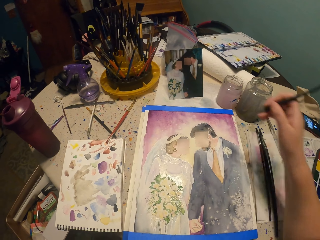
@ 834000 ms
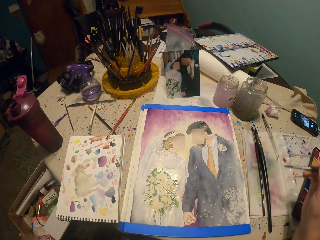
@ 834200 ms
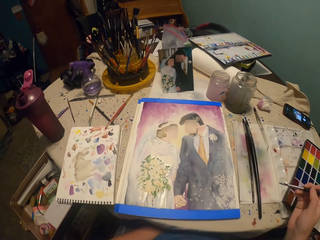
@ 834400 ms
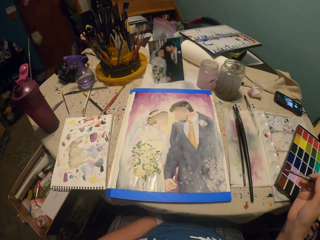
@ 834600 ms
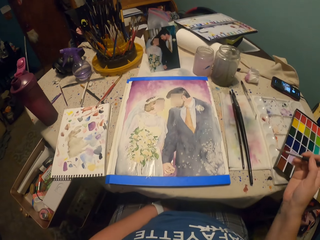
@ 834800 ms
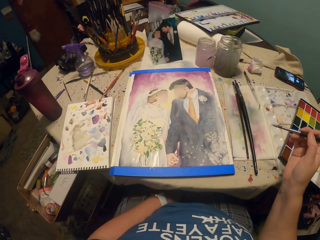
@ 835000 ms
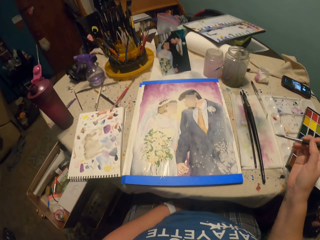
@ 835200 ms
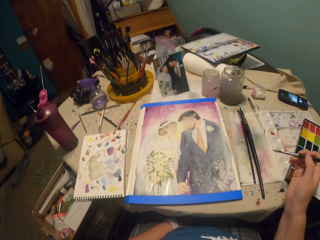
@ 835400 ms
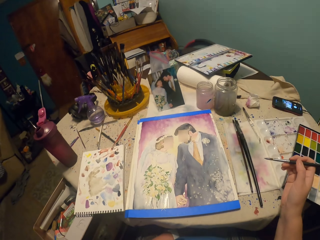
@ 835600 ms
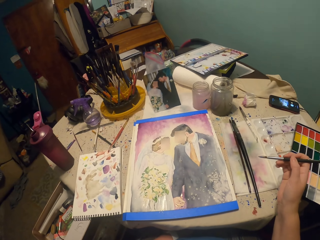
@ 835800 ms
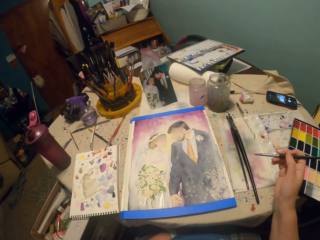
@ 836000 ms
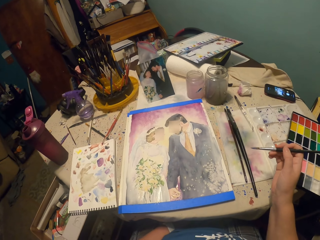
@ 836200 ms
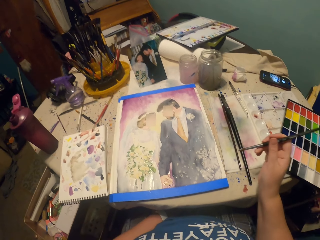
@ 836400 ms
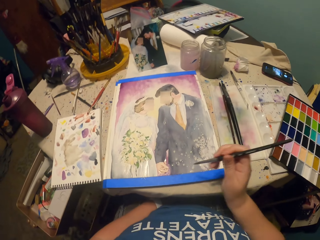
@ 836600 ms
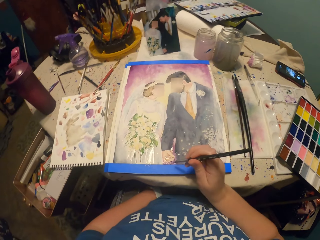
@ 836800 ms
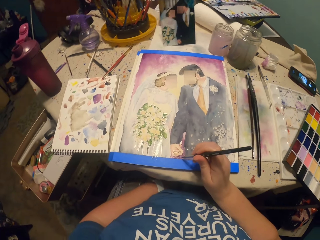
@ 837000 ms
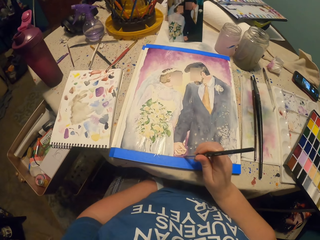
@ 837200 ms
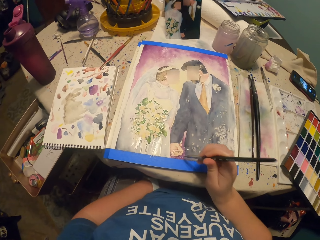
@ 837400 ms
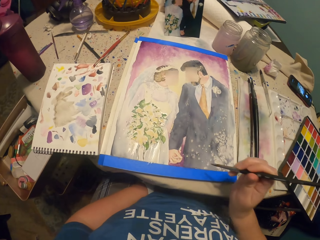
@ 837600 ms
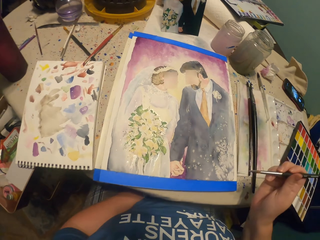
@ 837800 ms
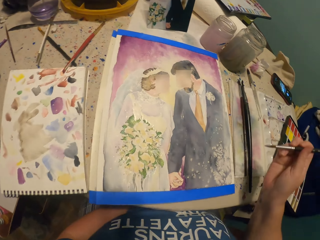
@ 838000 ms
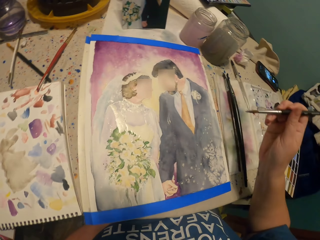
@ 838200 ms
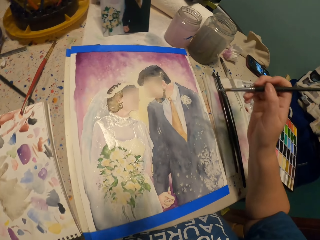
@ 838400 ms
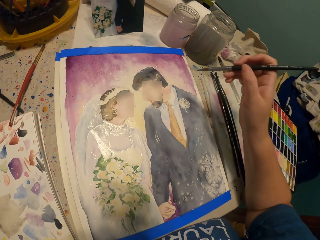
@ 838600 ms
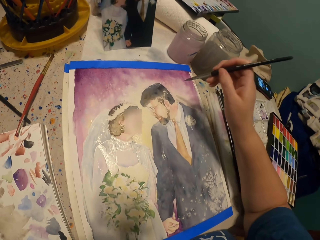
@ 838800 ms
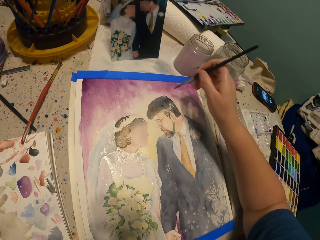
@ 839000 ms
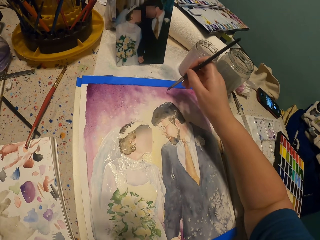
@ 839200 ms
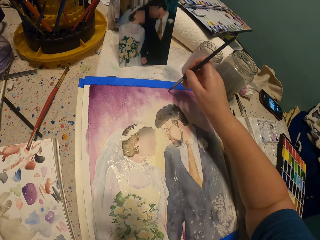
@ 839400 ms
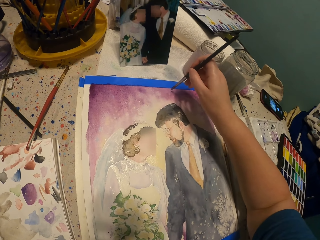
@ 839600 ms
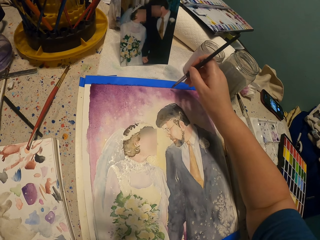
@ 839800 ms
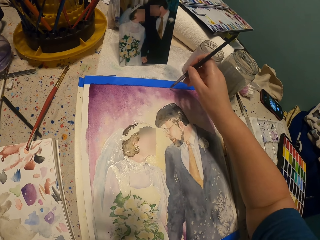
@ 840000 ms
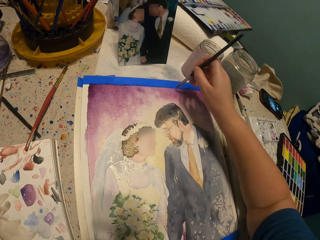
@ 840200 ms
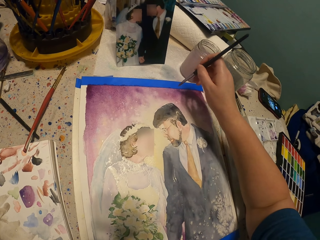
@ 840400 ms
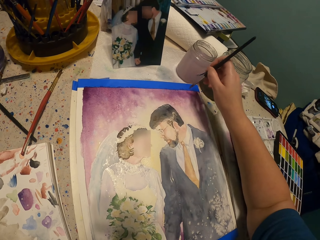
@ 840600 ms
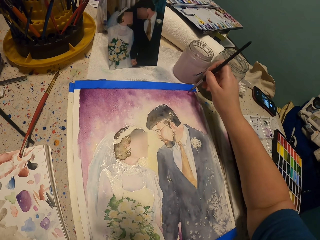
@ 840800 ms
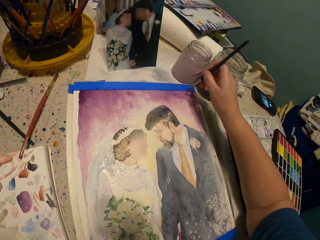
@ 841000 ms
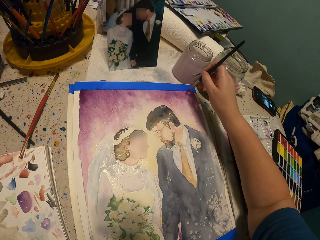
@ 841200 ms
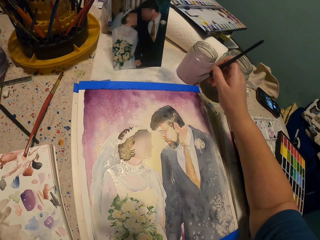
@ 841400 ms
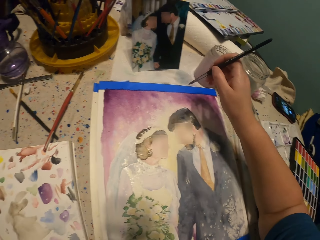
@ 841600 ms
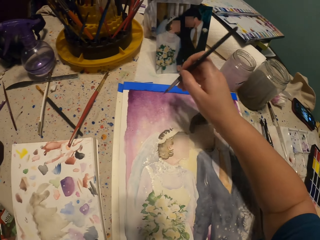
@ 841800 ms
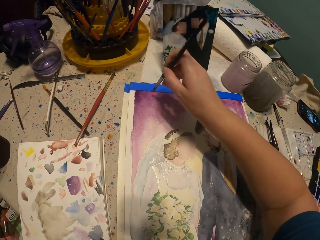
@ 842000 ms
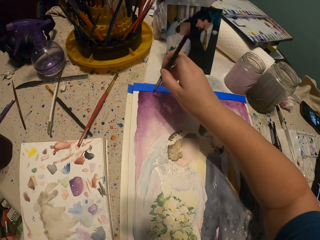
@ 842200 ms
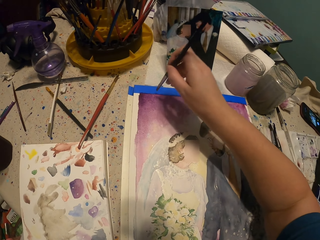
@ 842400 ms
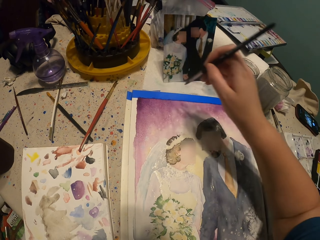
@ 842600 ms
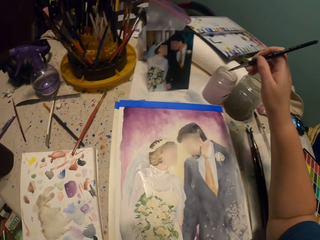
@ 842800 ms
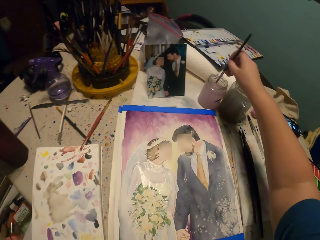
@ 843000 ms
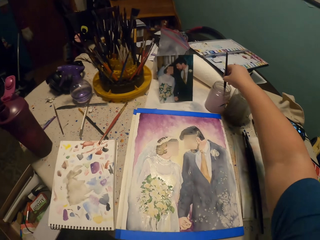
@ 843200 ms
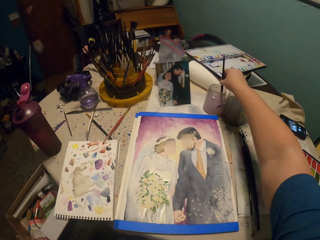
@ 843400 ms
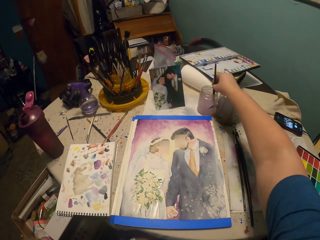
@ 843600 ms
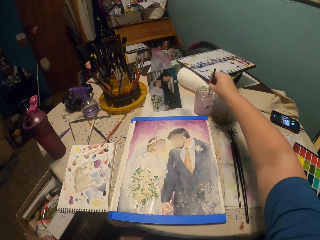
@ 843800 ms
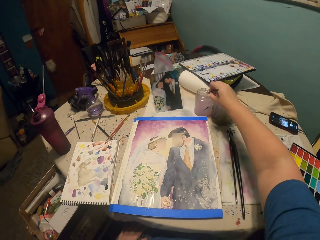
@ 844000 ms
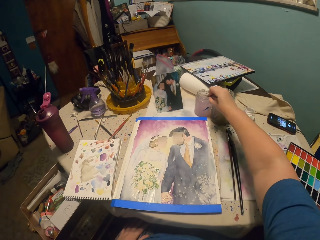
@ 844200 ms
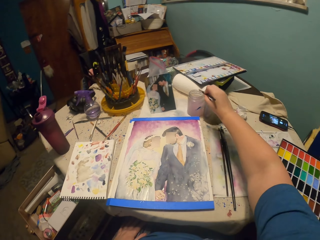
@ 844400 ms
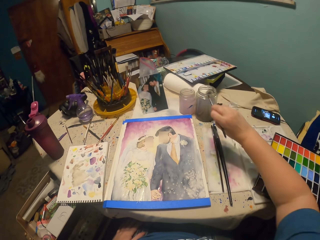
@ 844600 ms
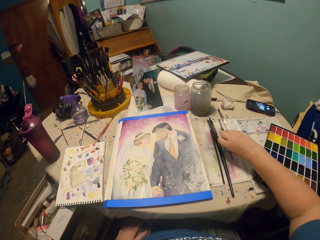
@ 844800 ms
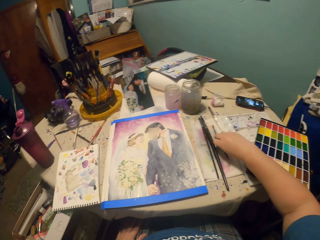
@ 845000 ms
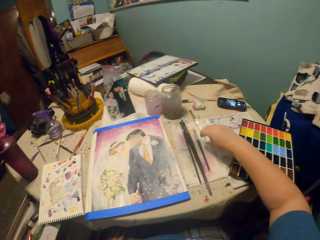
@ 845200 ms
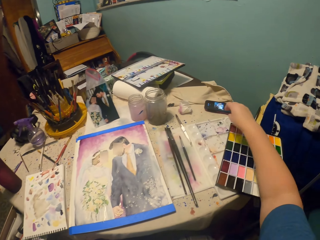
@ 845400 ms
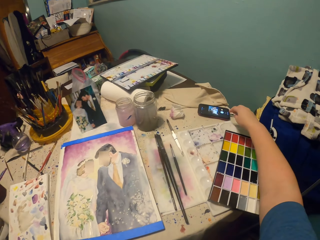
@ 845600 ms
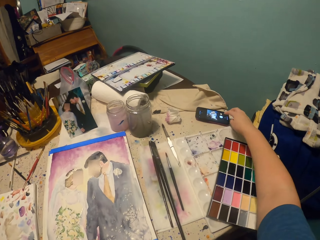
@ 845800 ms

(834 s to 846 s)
The camera wearer moves their hand from the picture. They dip the brush in the paint and move the brush from the paint. They stare around. They paint the picture. They move their hand from the picture. They paint the picture. They move their hand. They paint the picture with the brush. They dip the paint brush in a glass or container with water. They hit the brush on the container, rub the brush on the container, and rub the brush on the container colour. They put the brush on the table.
